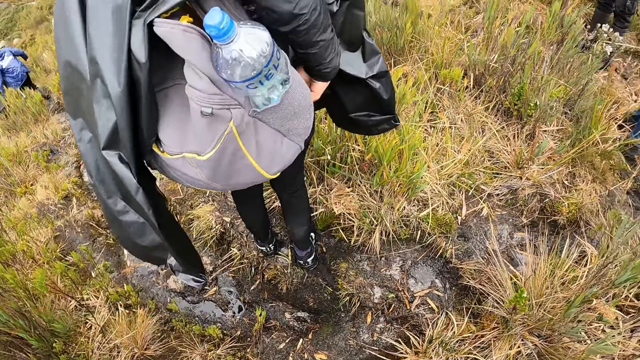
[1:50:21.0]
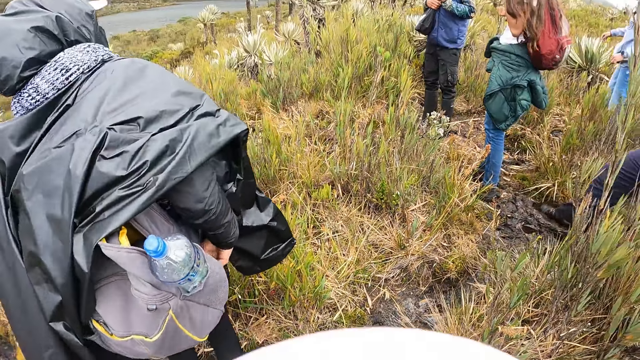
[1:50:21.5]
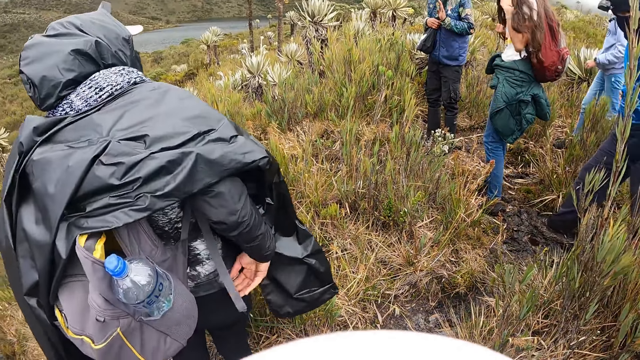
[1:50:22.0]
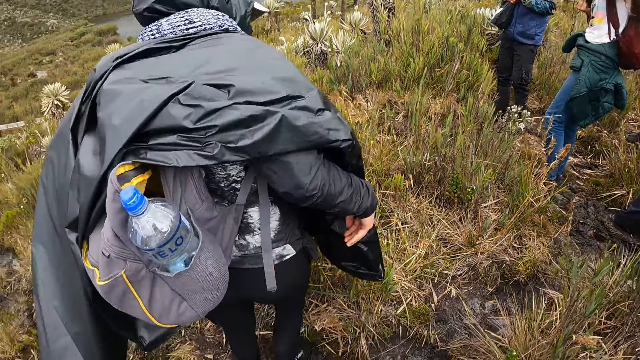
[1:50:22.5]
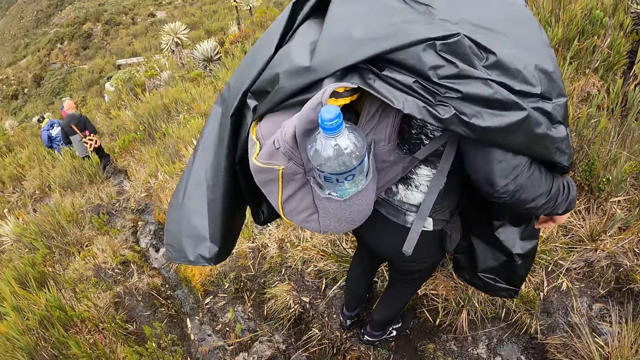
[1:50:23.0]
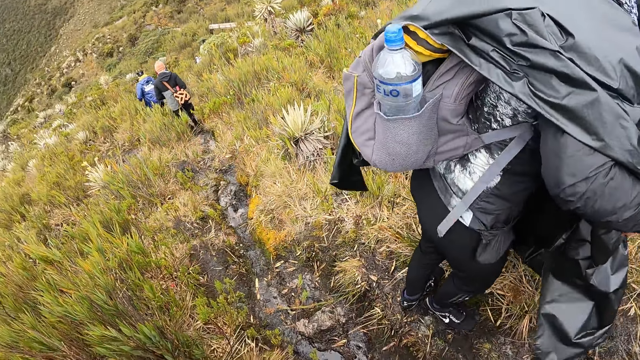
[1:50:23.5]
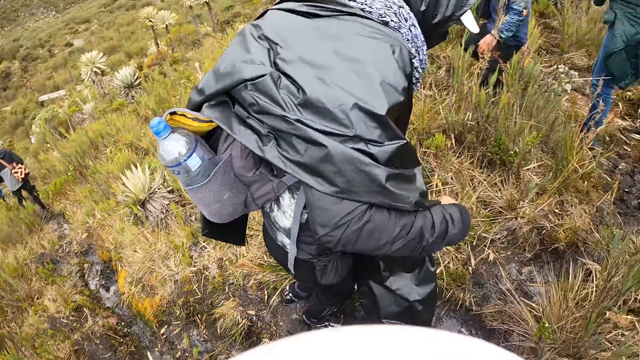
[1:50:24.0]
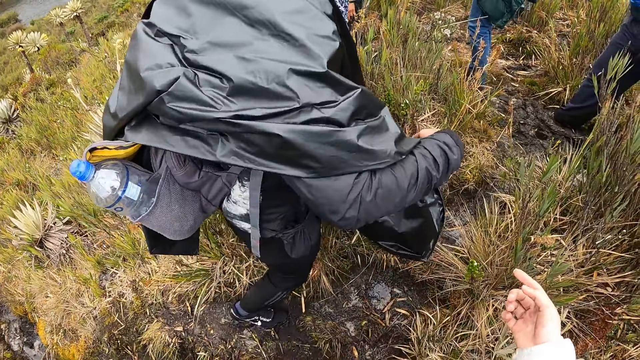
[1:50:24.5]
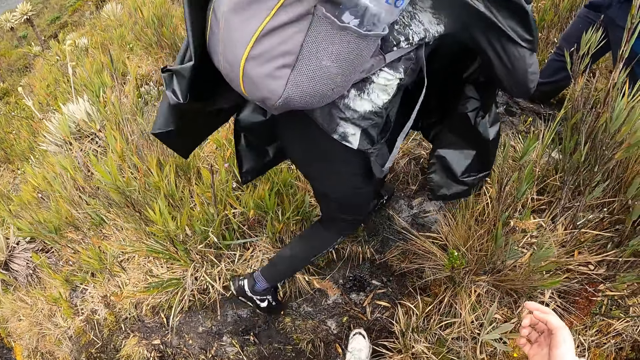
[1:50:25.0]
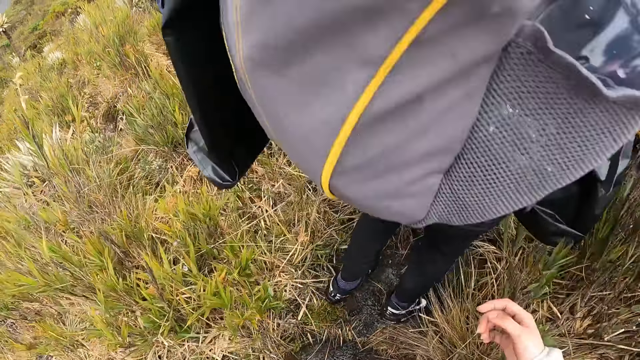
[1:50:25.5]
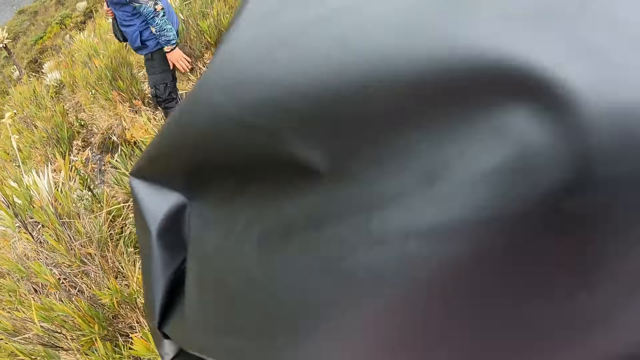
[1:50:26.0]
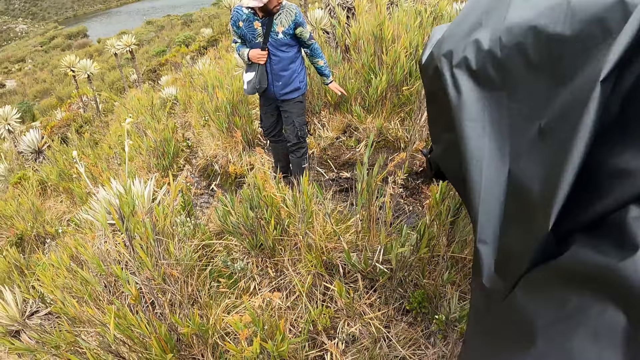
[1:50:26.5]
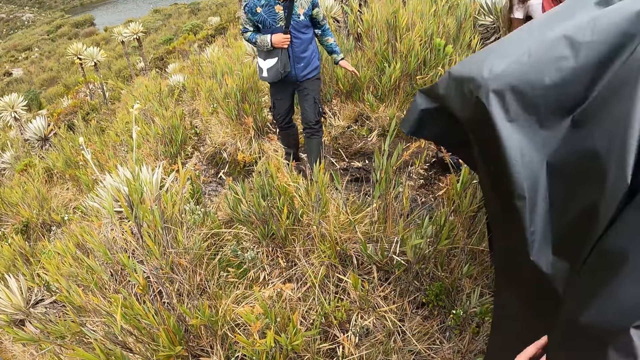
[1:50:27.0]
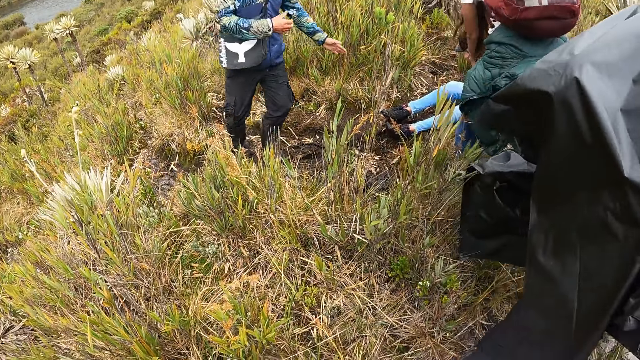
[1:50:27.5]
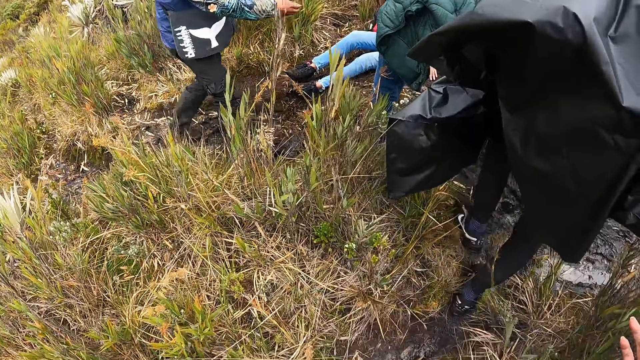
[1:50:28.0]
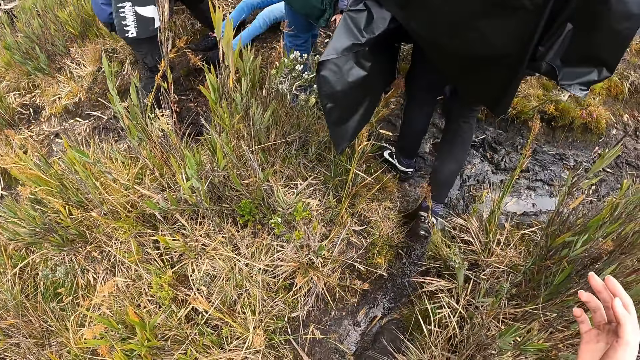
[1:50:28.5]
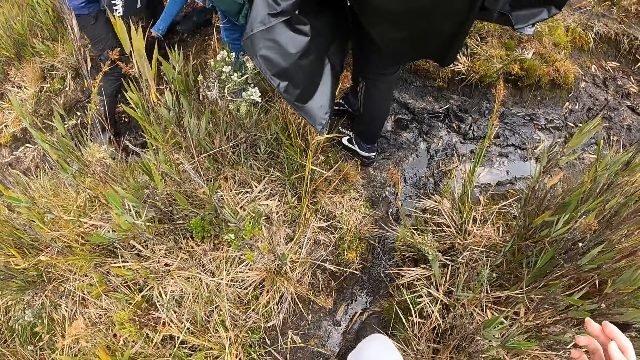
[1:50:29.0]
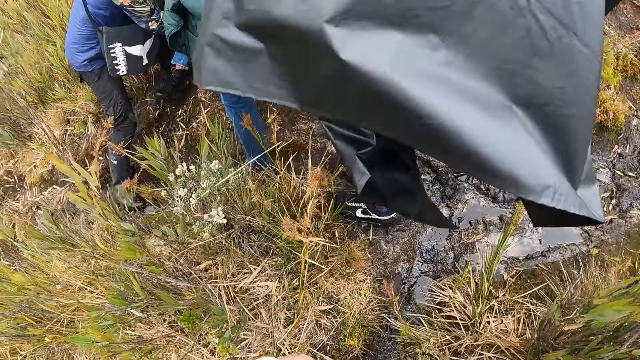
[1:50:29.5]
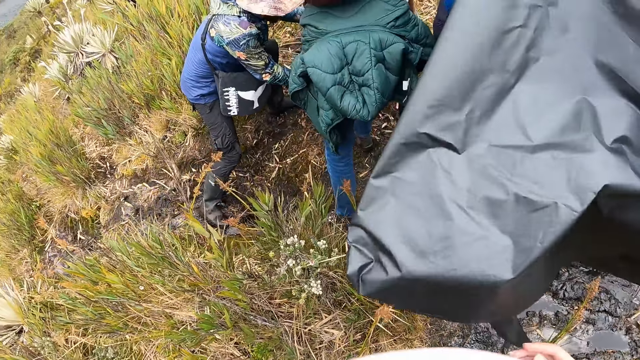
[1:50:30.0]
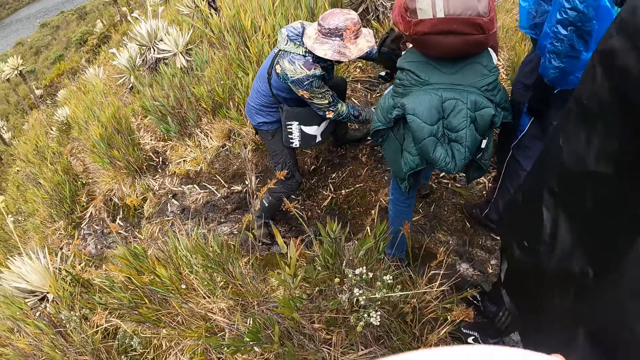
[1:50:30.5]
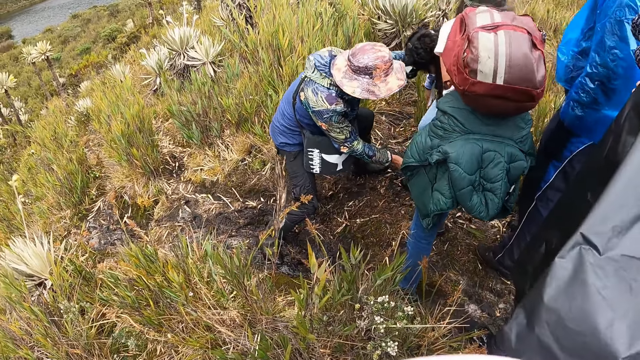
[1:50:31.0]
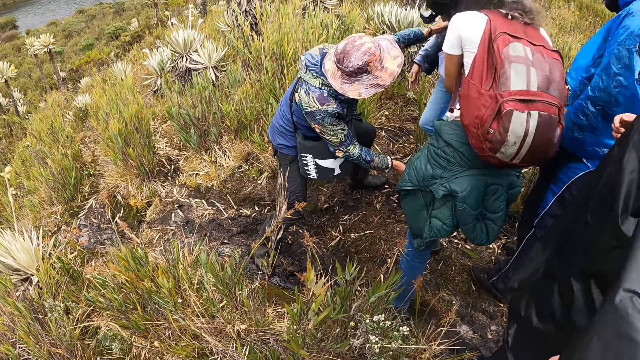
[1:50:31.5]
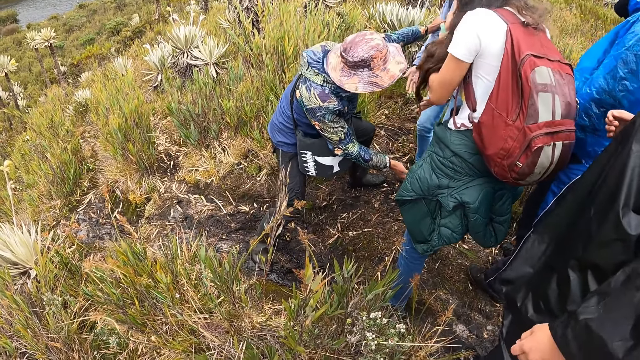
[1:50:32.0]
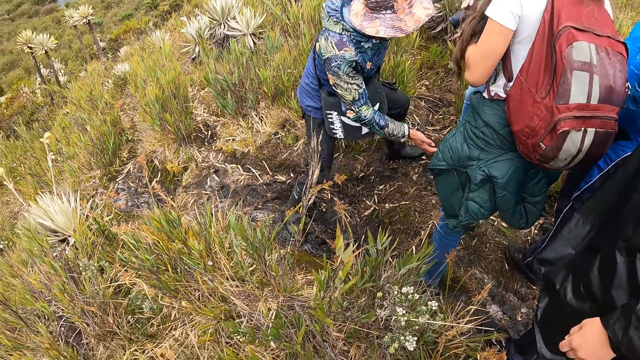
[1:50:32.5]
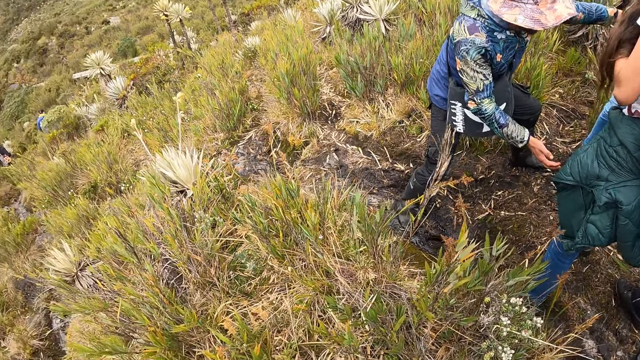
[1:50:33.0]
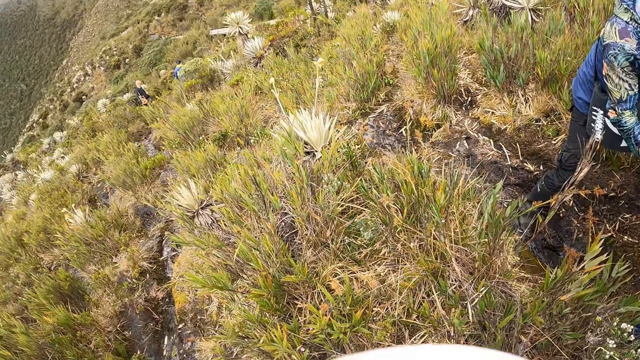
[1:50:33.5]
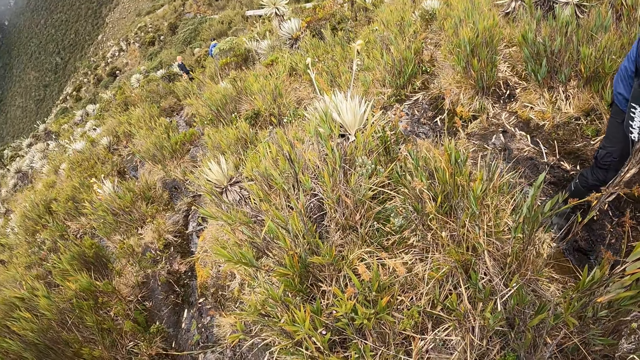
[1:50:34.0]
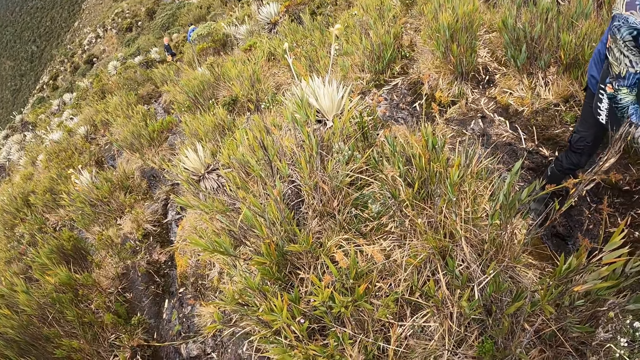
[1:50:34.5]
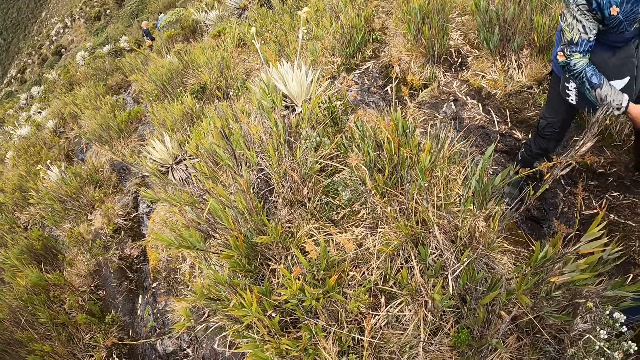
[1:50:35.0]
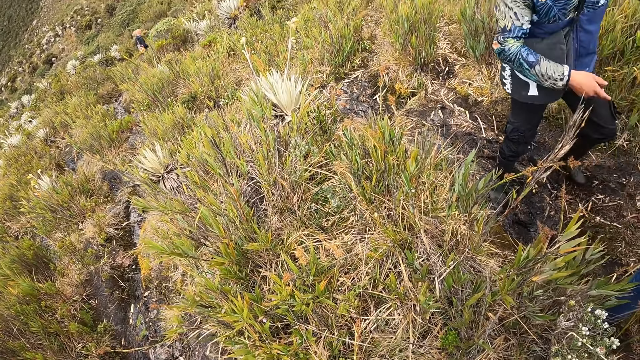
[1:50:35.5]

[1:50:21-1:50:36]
The camera wearer looks at people. They speak with gestures to people and take a step. They look at the people. They take a few steps. The man interacts with a woman. The camera wearer looks around.

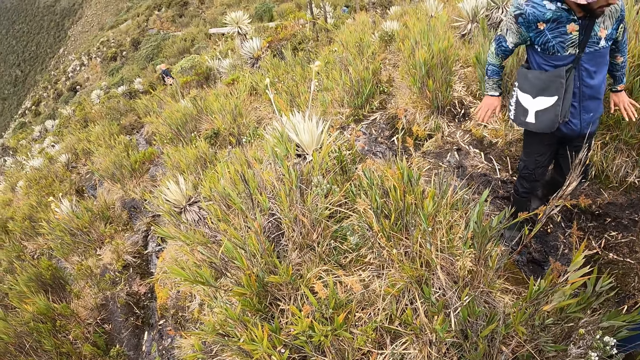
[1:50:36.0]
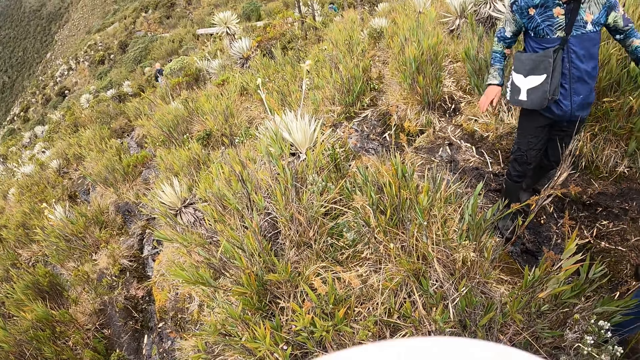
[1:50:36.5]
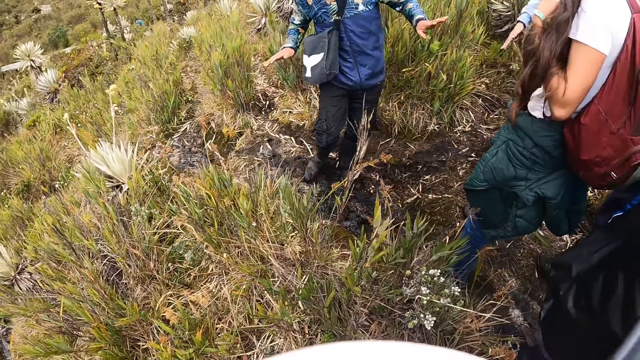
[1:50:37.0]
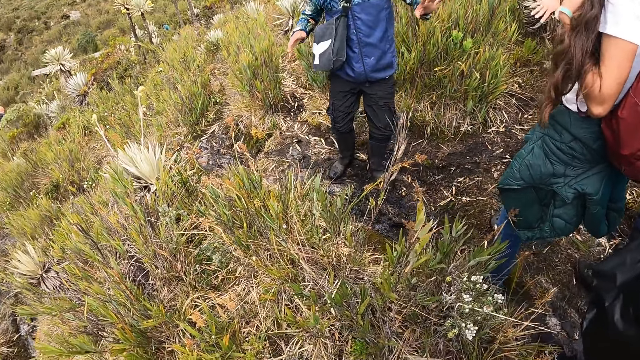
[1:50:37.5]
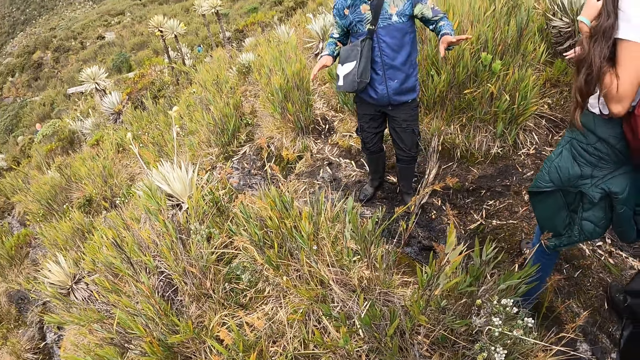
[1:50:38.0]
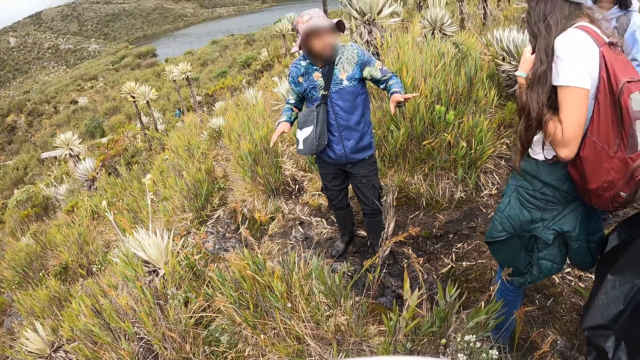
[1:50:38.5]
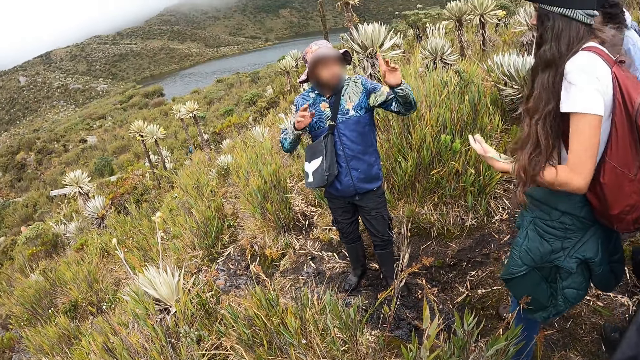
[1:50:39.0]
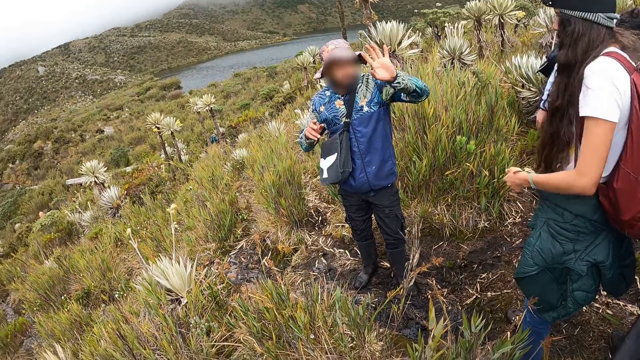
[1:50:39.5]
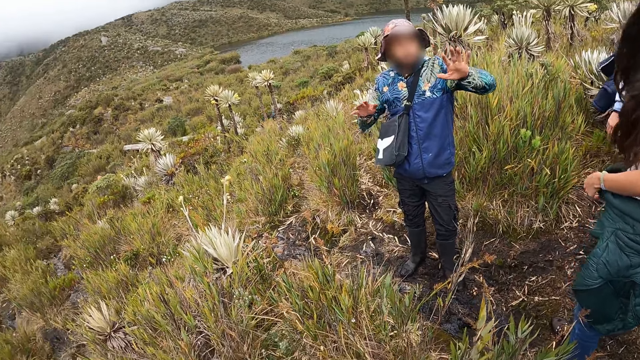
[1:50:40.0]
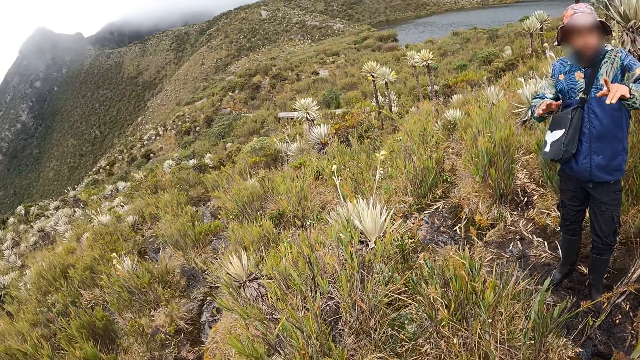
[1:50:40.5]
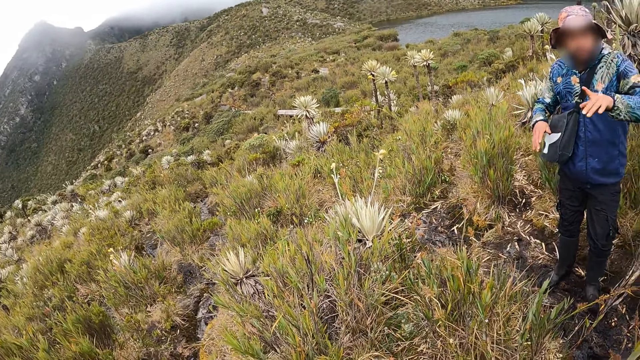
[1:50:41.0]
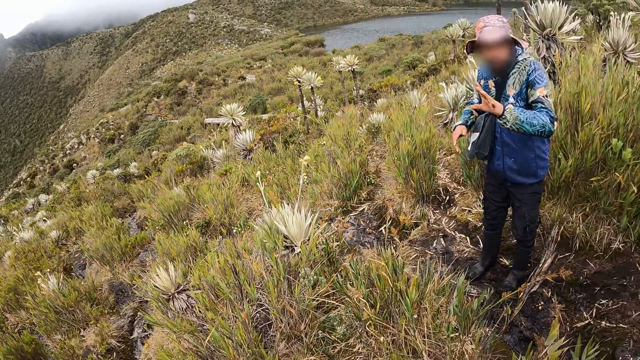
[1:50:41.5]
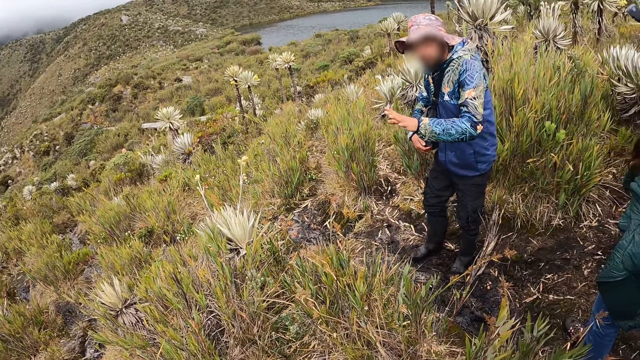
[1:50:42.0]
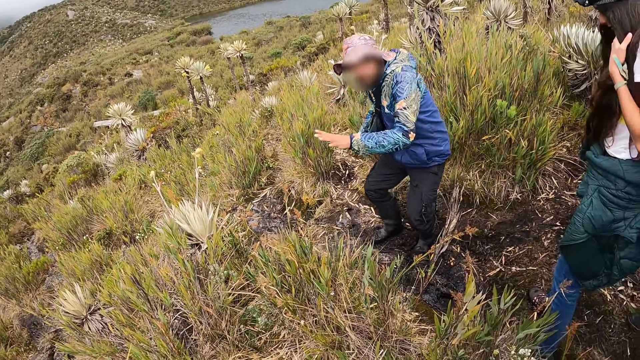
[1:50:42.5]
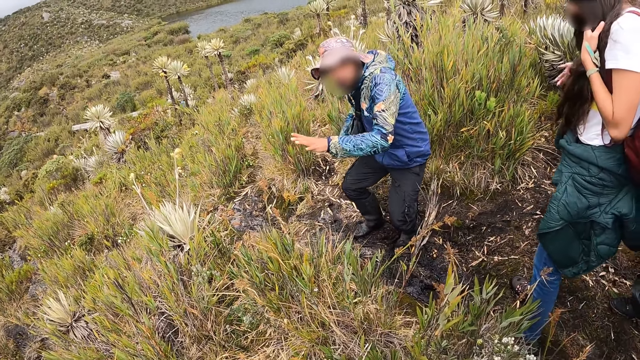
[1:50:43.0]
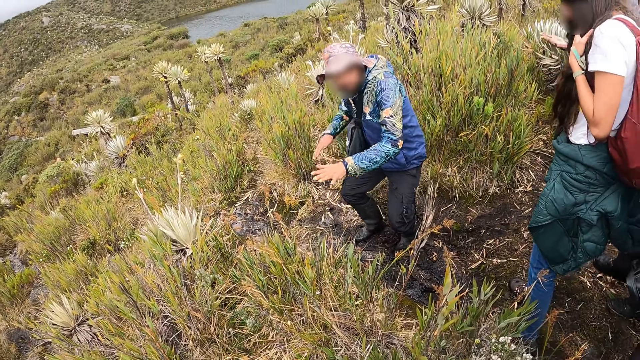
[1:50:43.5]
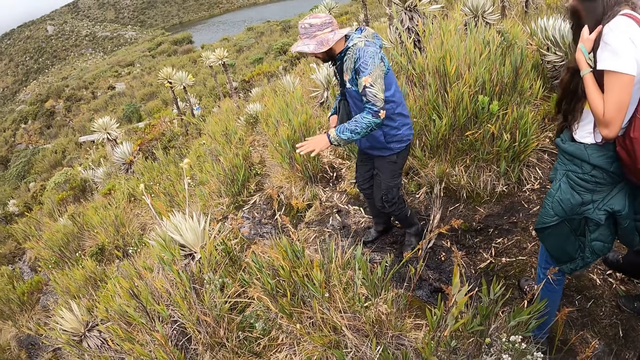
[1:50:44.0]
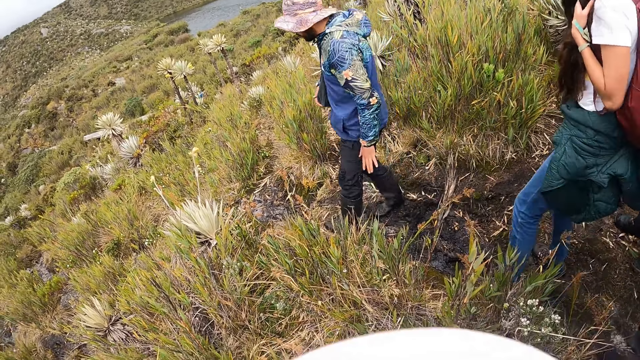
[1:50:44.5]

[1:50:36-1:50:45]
A man speaks with gestures to people.
